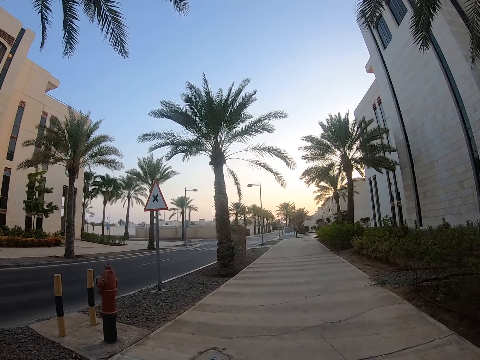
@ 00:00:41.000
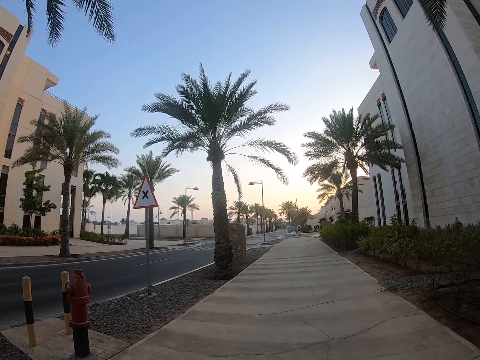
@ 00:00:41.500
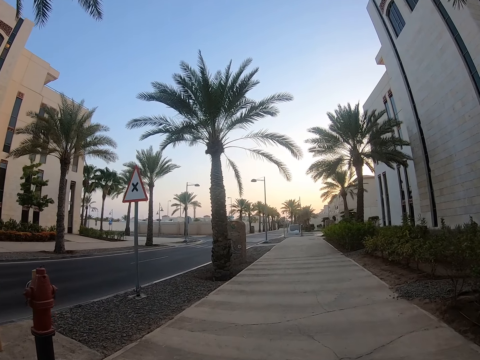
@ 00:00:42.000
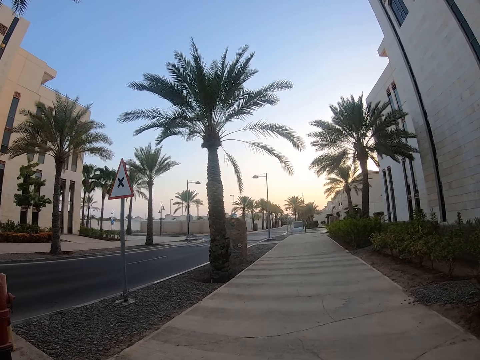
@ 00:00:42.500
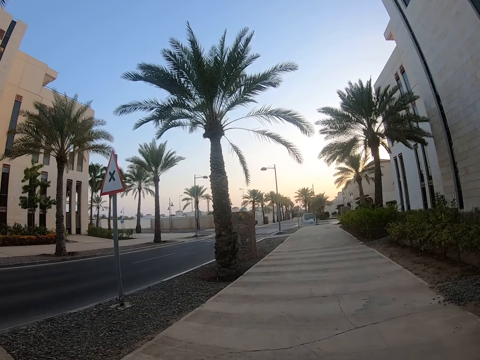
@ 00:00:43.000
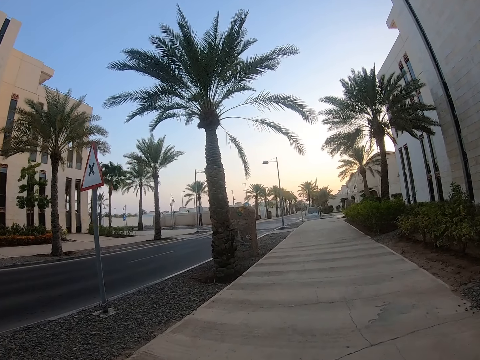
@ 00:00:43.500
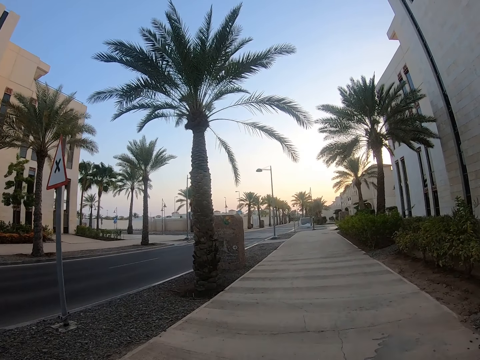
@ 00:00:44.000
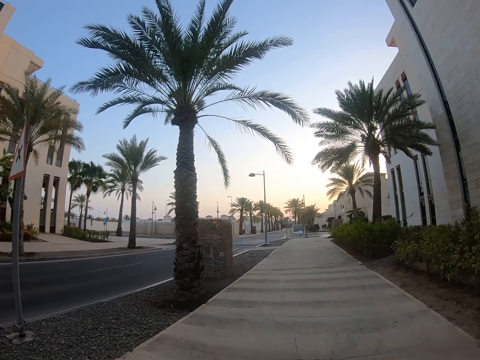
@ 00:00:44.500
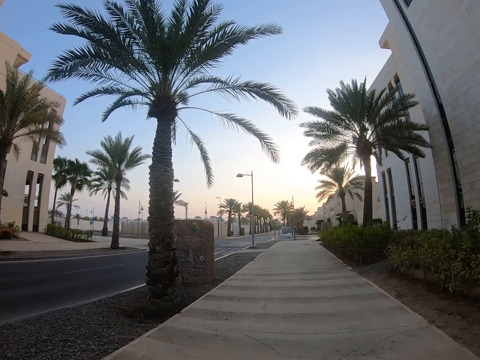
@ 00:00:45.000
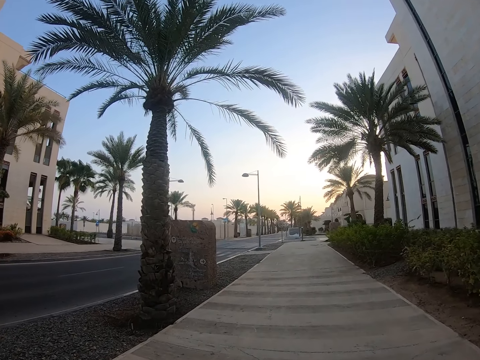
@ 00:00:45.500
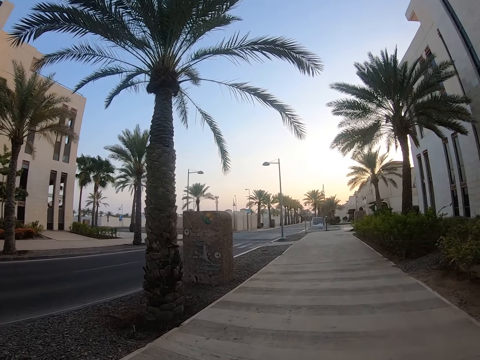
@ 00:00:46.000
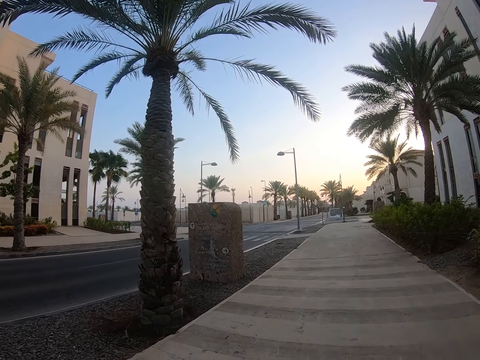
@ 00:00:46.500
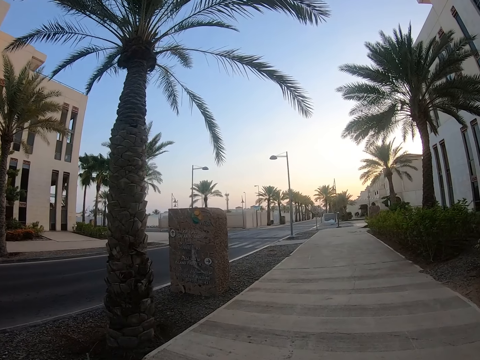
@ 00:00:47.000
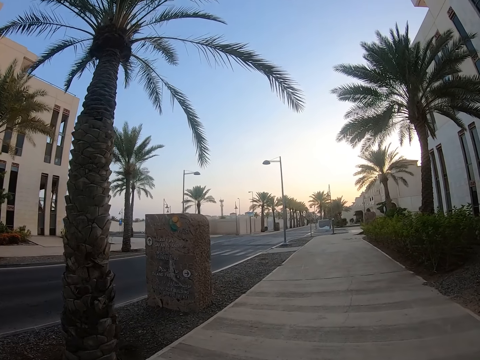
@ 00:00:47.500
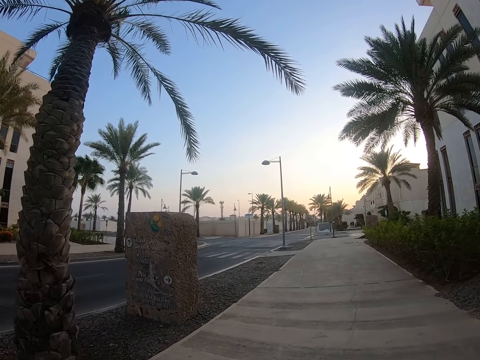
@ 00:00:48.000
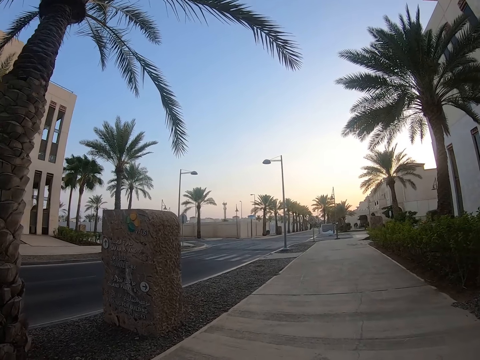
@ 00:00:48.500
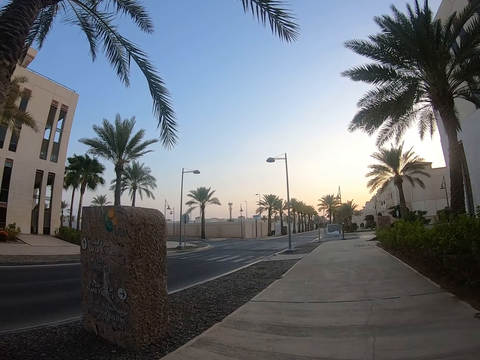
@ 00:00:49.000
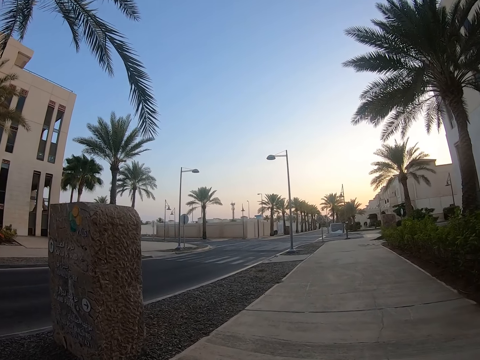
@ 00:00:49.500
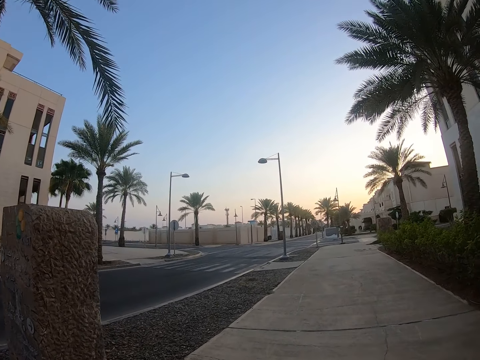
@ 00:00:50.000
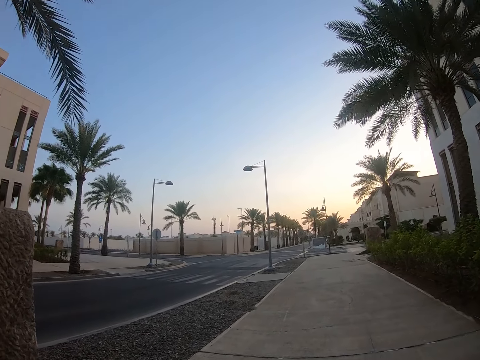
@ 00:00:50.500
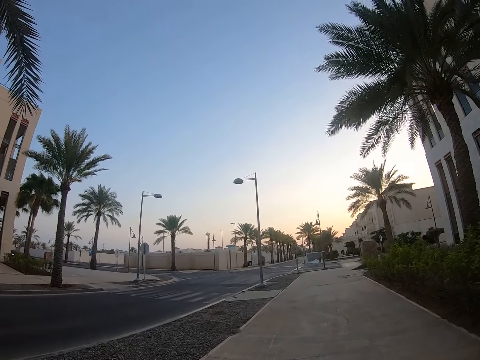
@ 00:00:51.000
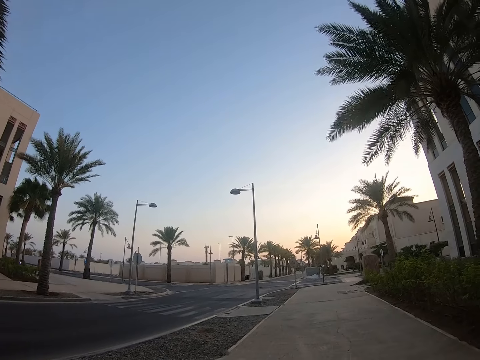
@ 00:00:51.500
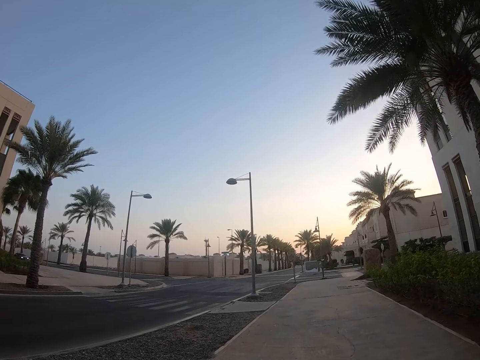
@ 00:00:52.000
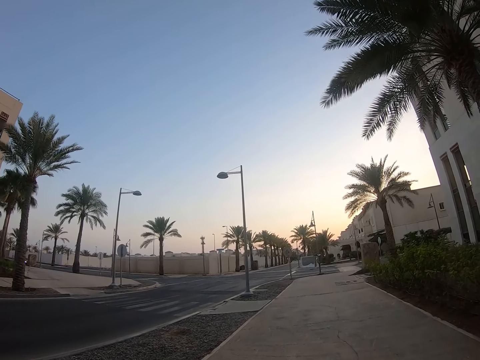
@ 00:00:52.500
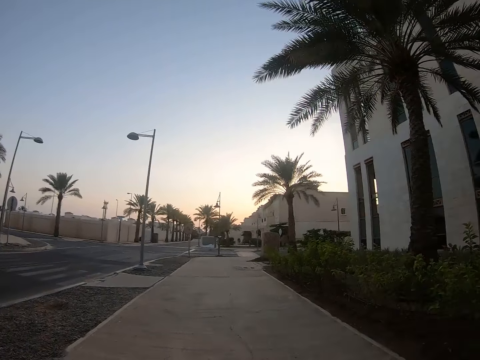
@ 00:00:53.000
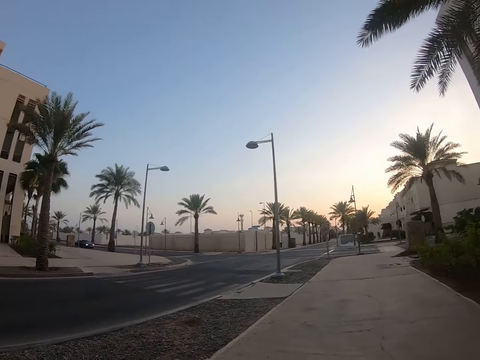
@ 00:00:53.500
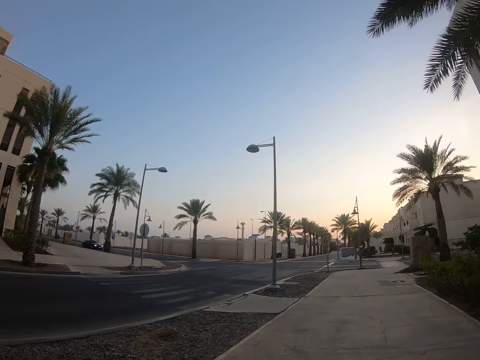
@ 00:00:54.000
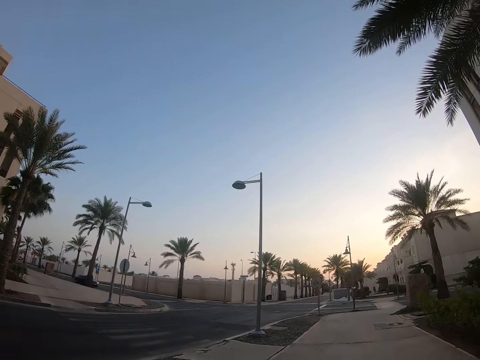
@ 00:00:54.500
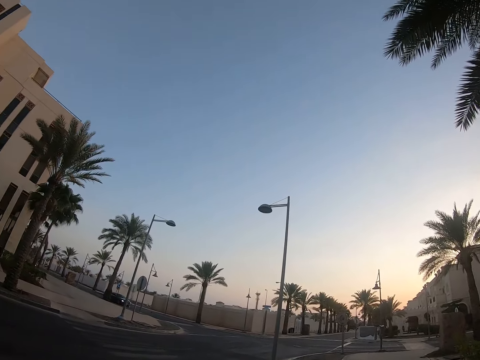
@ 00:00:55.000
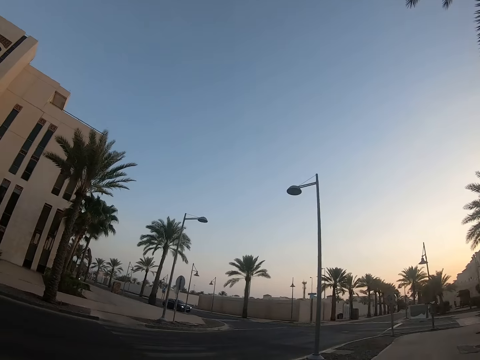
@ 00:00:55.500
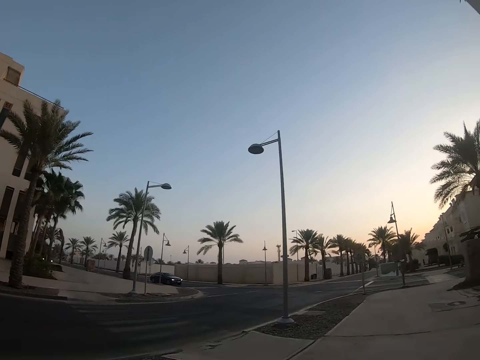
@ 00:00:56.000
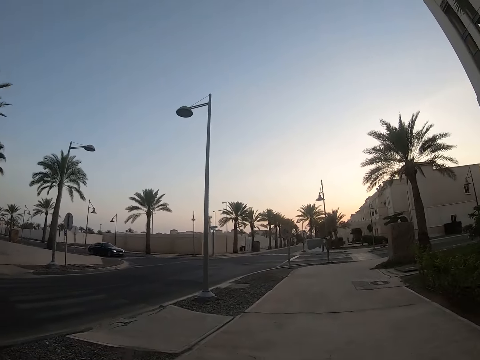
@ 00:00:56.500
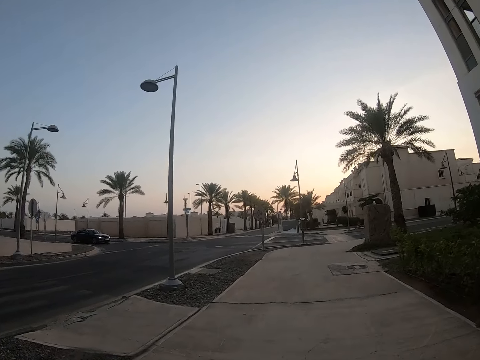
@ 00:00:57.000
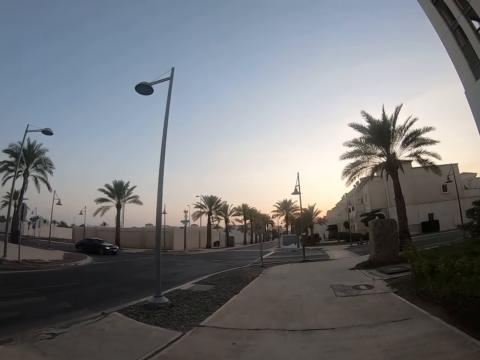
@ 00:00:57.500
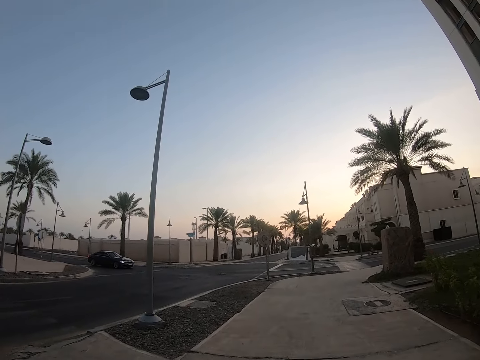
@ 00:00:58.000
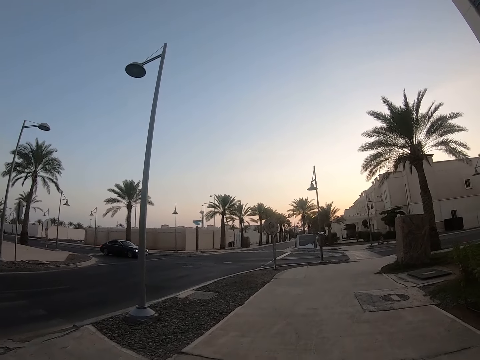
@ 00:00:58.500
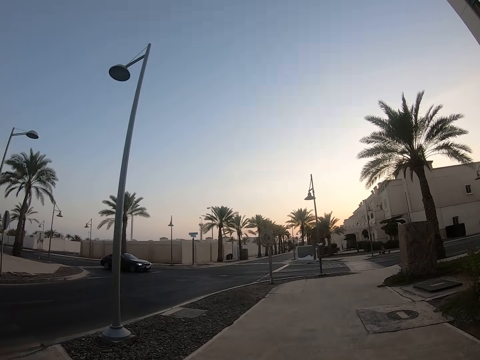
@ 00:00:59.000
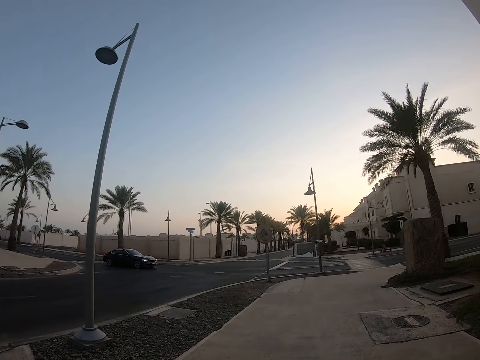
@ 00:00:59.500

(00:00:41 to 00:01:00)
The camera wearer looks around a road. They walk around a sidewalk. They look around the road. They walk around the sidewalk.

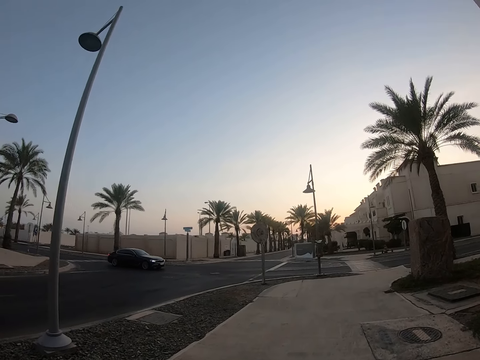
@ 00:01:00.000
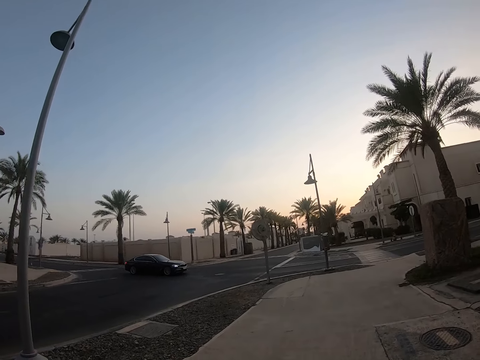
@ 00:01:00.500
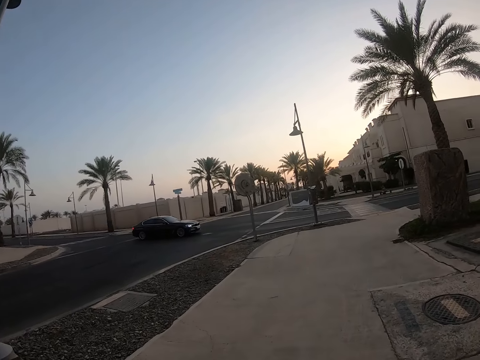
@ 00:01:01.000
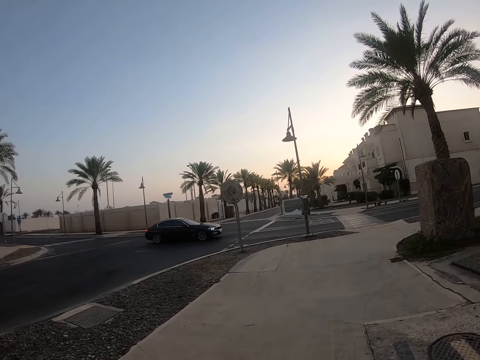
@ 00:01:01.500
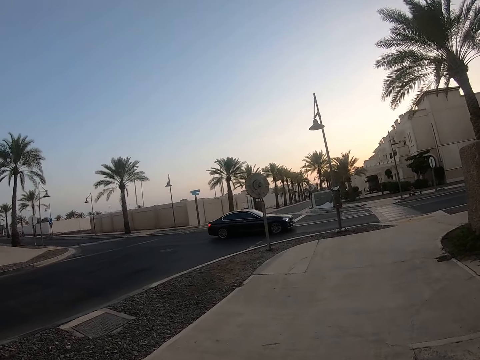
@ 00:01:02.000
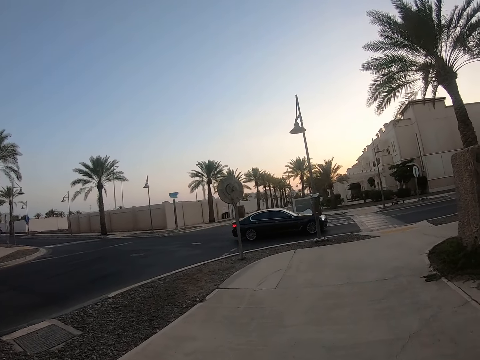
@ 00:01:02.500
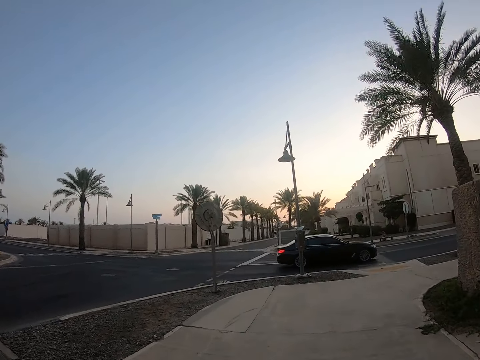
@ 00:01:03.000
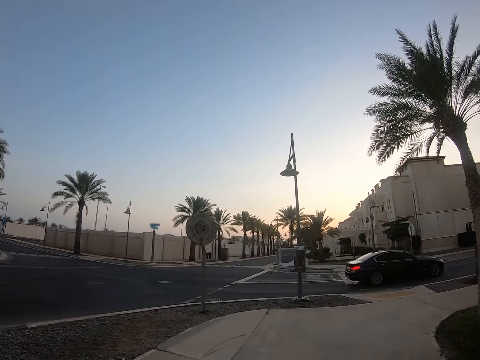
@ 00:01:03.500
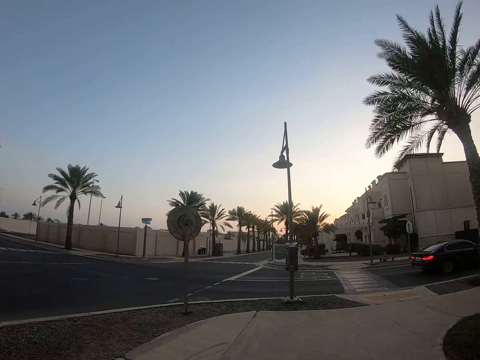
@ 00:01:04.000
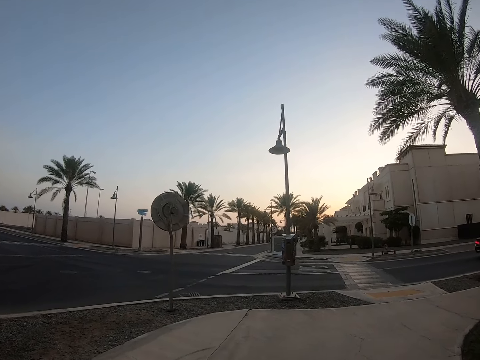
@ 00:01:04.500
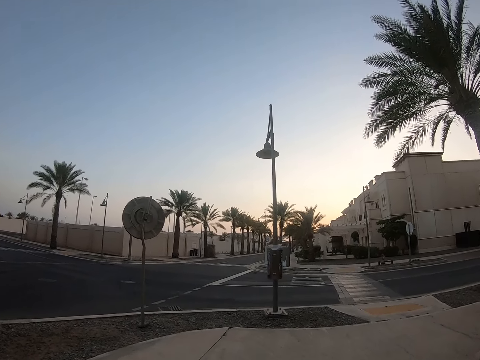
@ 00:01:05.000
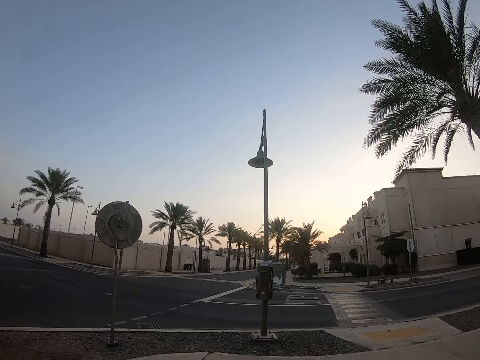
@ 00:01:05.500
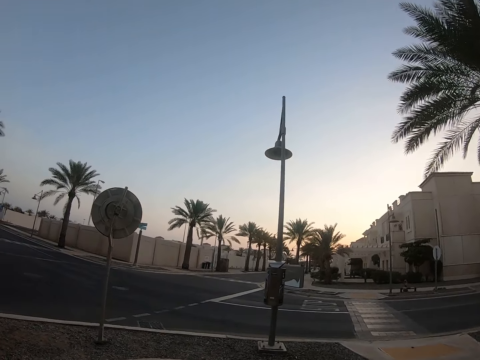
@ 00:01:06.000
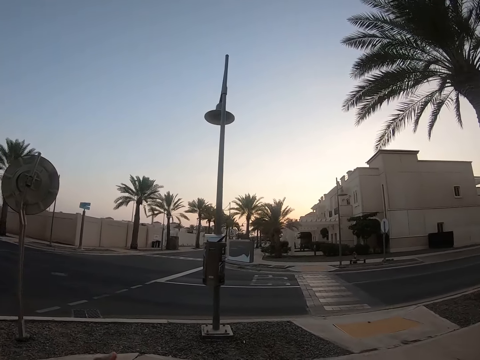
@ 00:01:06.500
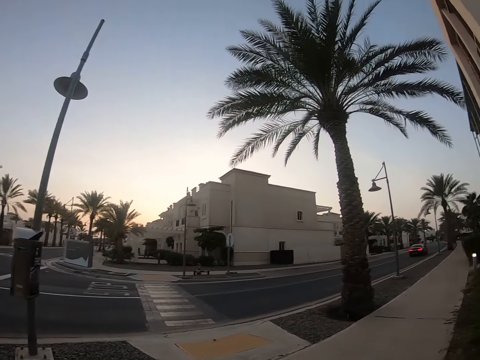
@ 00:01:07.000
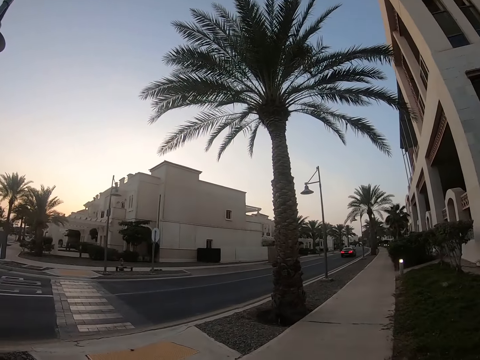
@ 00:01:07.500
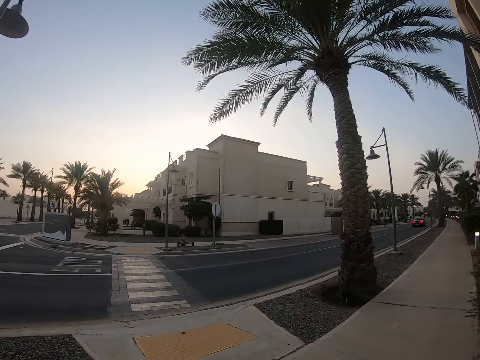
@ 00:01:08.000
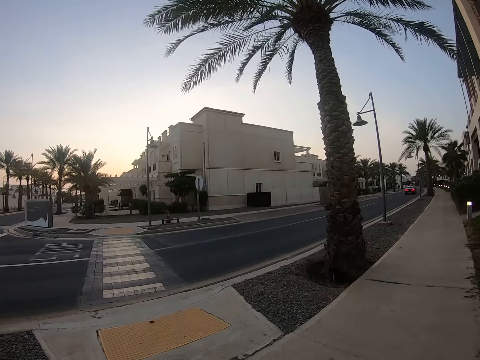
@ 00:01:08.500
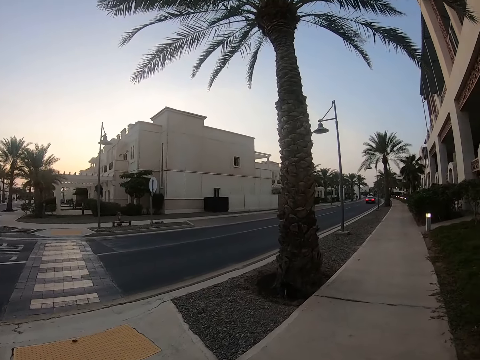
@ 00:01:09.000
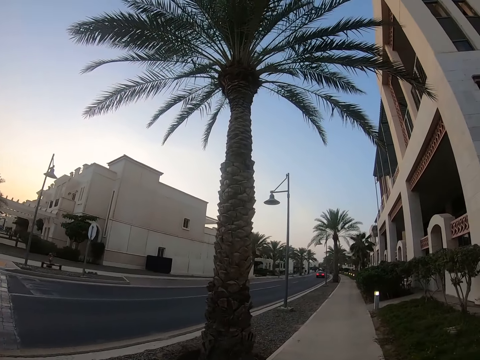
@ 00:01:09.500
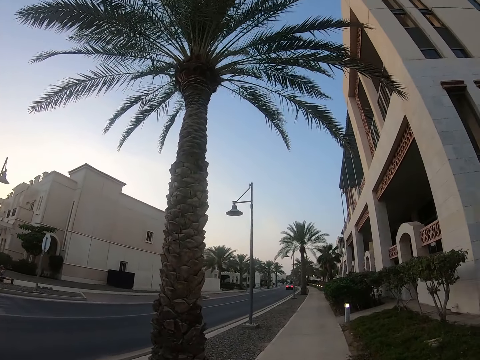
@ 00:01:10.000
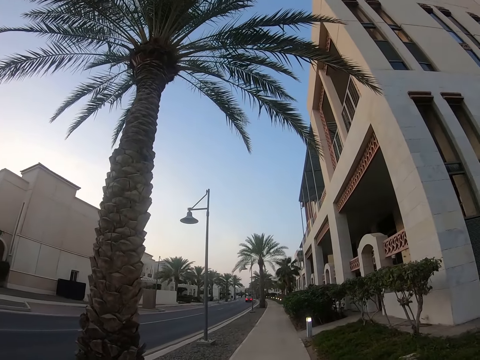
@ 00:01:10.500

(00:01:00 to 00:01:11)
The camera wearer looks around a road. They cross the road past a car. They walk around a sidewalk.
